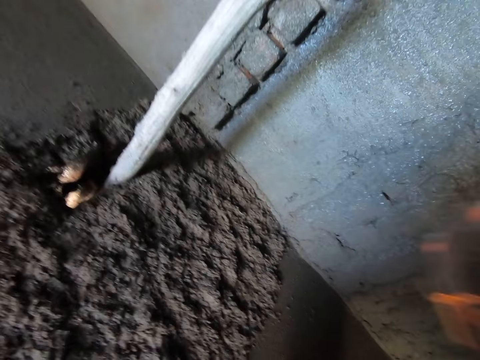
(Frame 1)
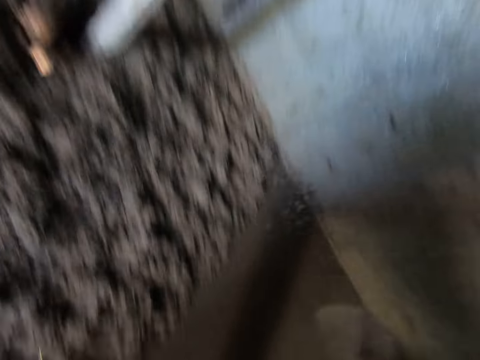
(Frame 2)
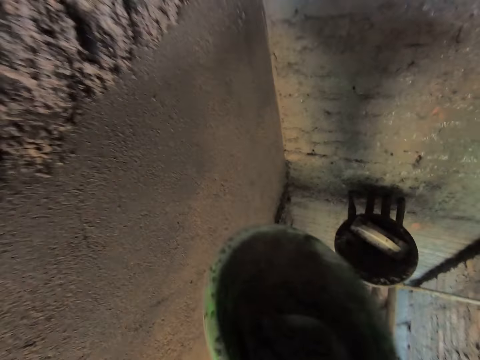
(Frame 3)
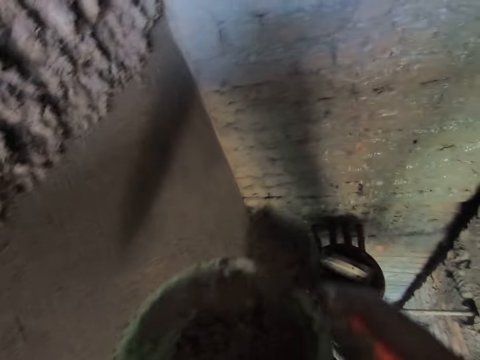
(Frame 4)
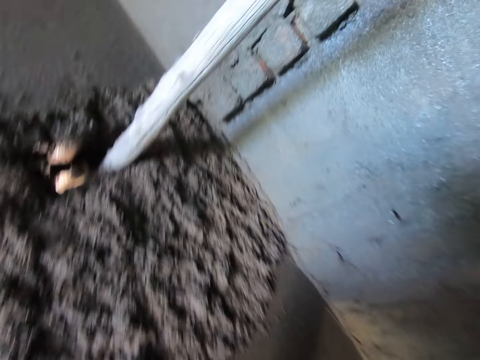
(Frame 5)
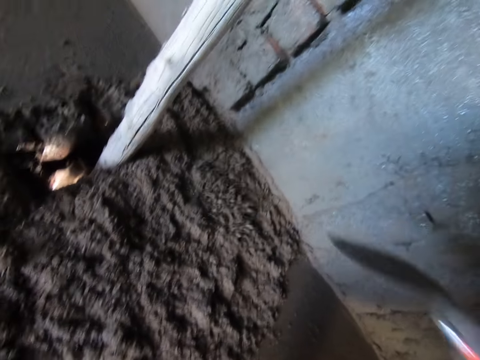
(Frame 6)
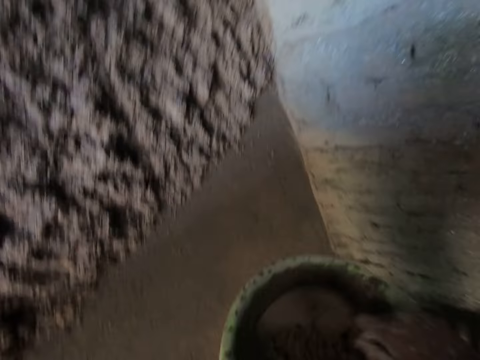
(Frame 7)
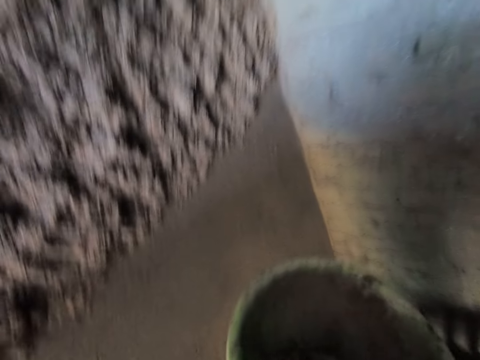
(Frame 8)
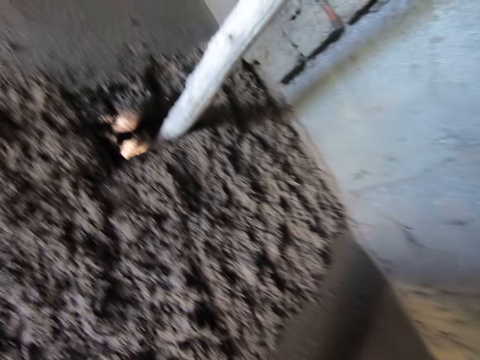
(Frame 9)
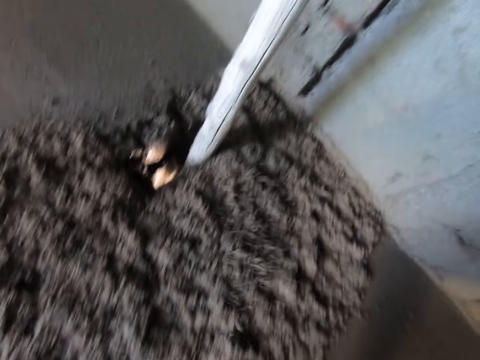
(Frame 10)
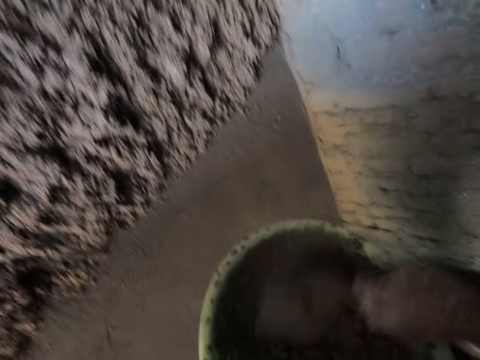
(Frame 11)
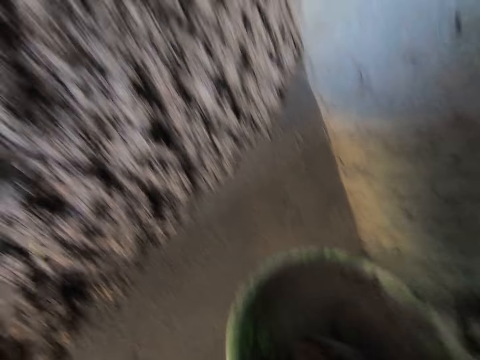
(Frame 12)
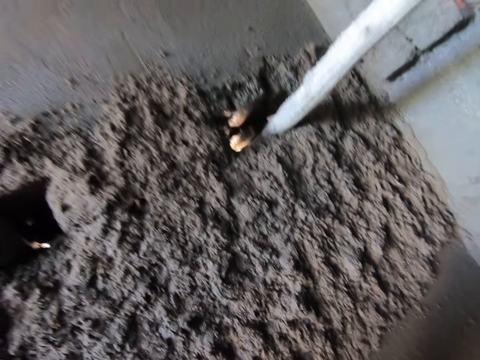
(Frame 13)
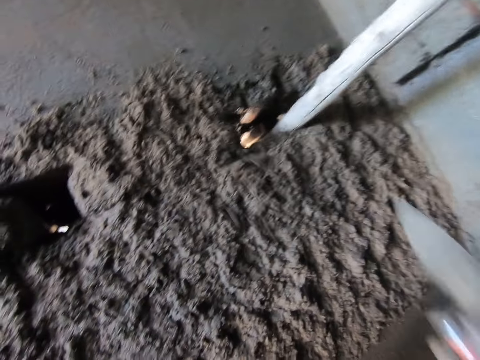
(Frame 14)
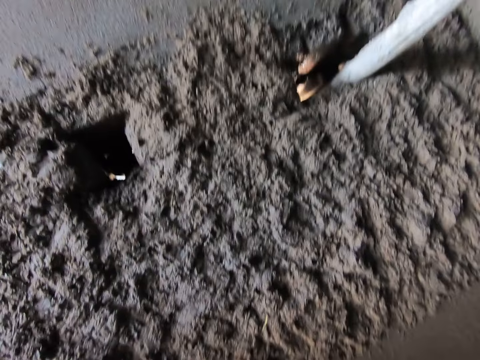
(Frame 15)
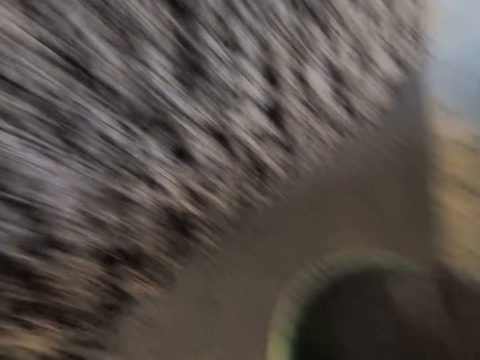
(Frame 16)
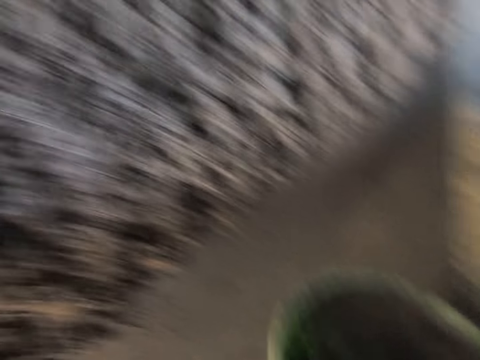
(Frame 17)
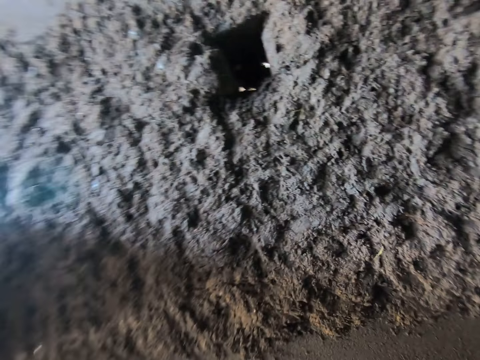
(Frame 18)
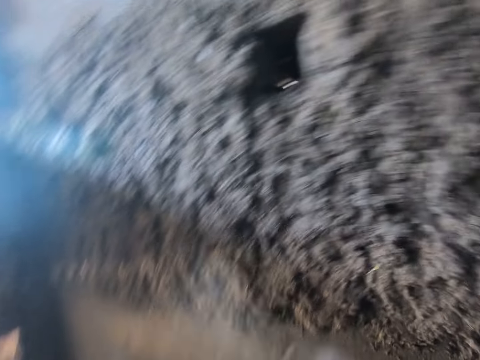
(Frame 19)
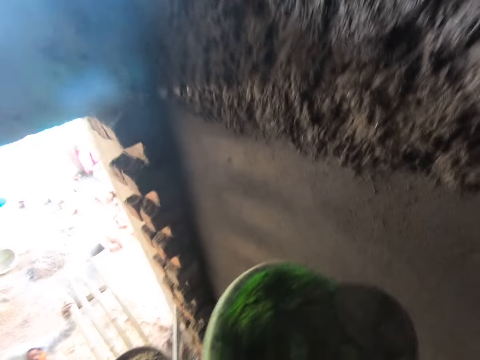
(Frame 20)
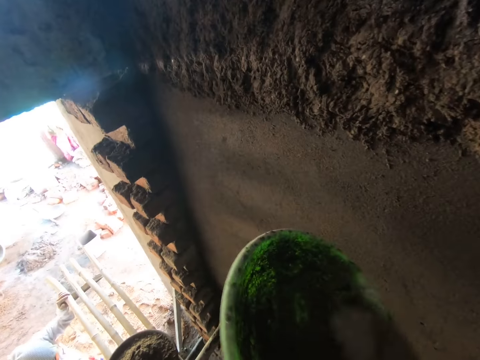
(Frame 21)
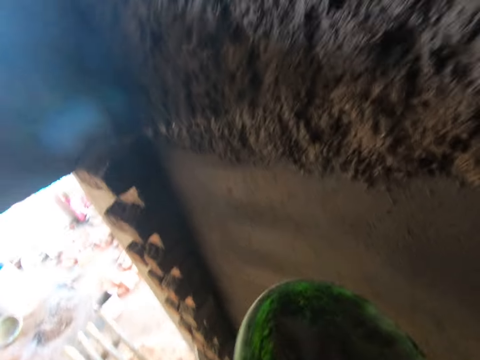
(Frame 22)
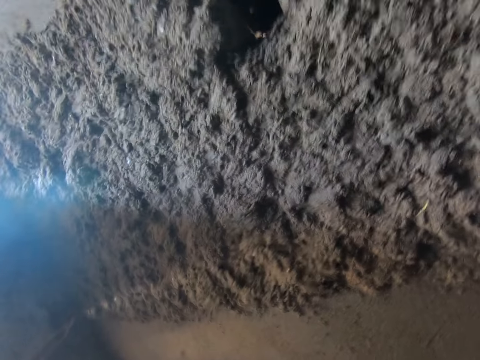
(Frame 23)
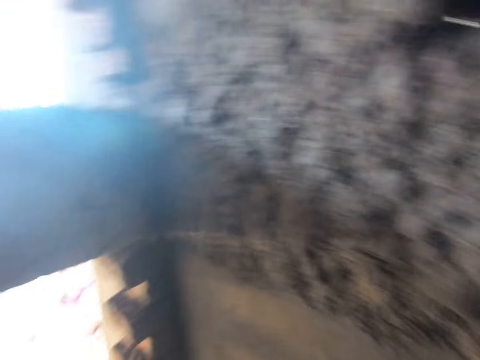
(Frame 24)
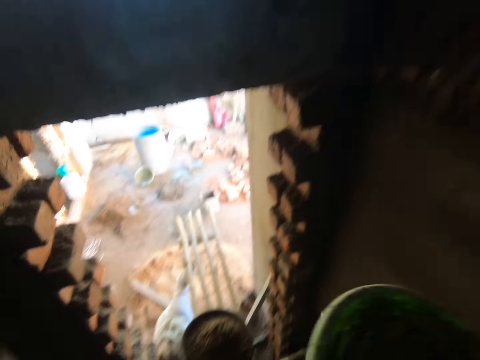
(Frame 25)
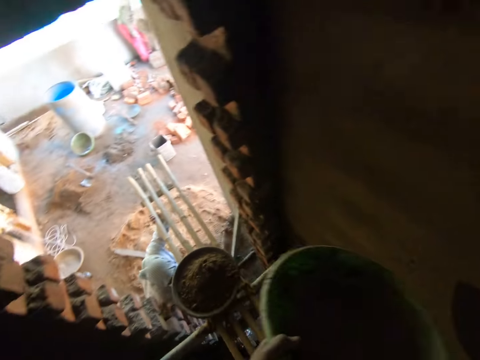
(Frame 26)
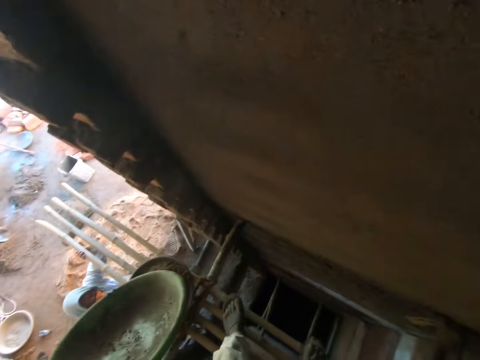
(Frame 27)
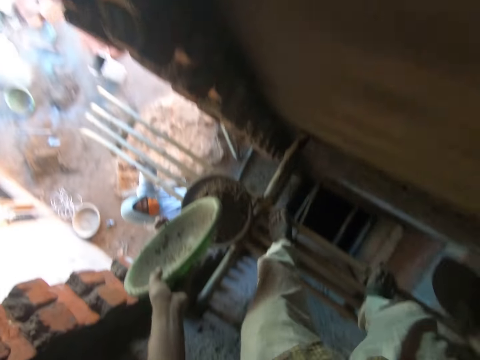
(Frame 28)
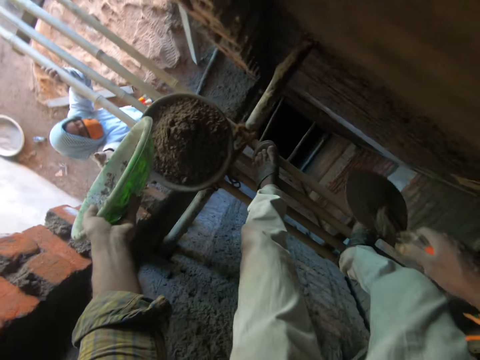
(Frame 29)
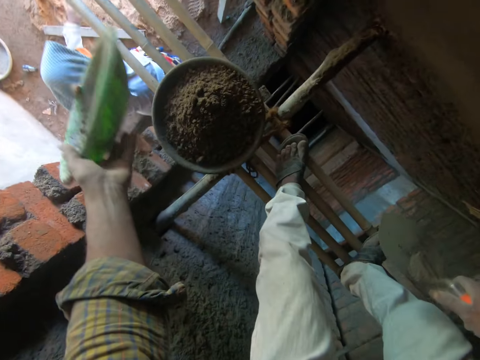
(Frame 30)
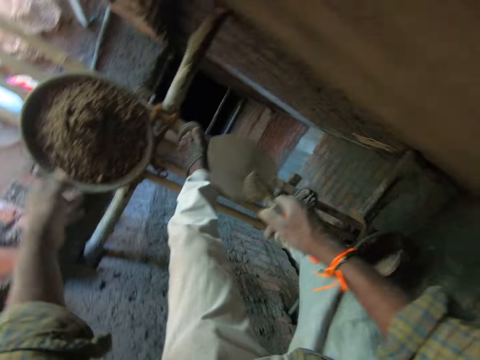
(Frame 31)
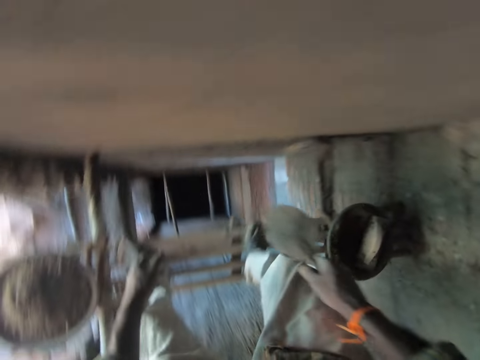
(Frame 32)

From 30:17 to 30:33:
The camera wearer pours the mortar on the wall with the trowel in his right hand. He takes some mortar from the bowl in his left hand with the trowel in his right hand. He pours the mortar on the wall with the trowel in his right hand. He takes some mortar from the bowl in his left hand with the trowel in his right hand. He pours the mortar on the wall with the trowel in his right hand. He takes some mortar from the bowl in his left hand with the trowel in his right hand. He pours the mortar on the wall with the trowel in his right hand. He takes some mortar from the bowl in his left hand with the trowel in his right hand. He pours the mortar on the wall with the trowel in his right hand. He takes some mortar from the bowl in his left hand with the trowel in his right hand. He pours the mortar on the wall with the trowel in his right hand. He makes a step. He passes the bowl in his left hand to the woman.

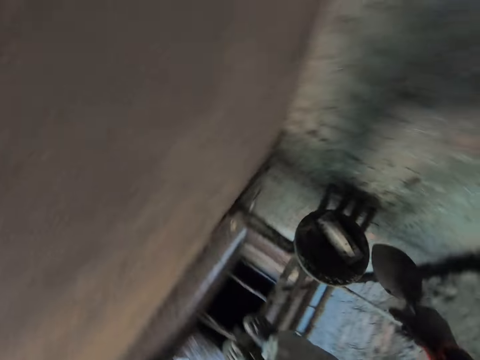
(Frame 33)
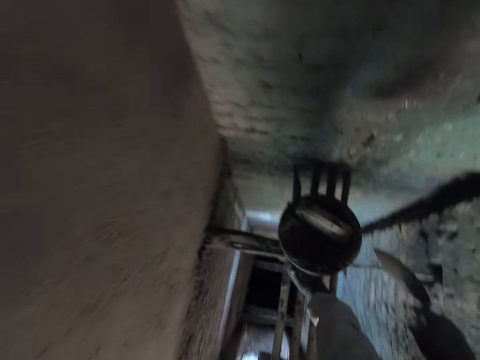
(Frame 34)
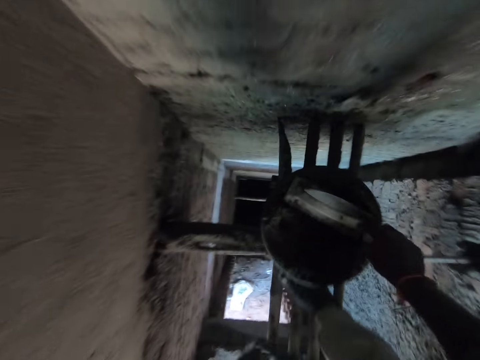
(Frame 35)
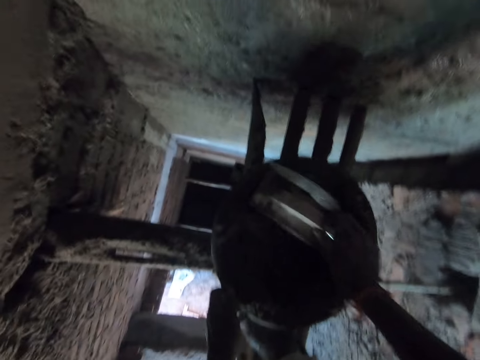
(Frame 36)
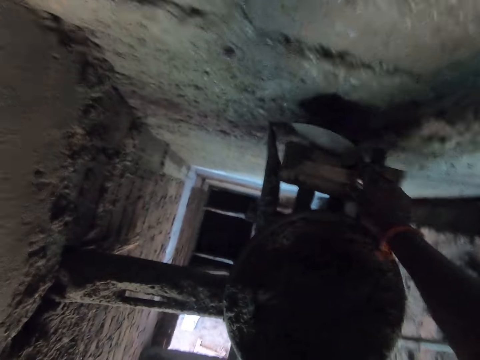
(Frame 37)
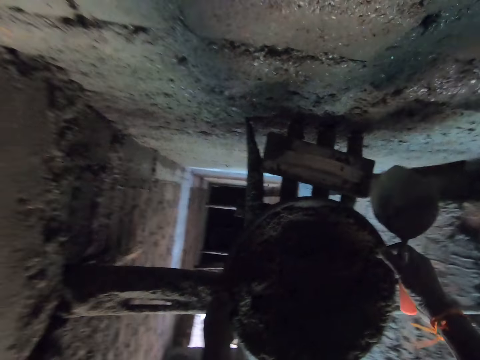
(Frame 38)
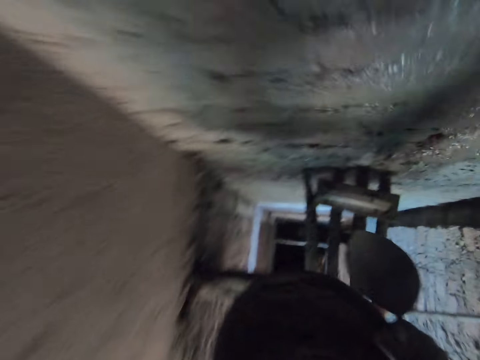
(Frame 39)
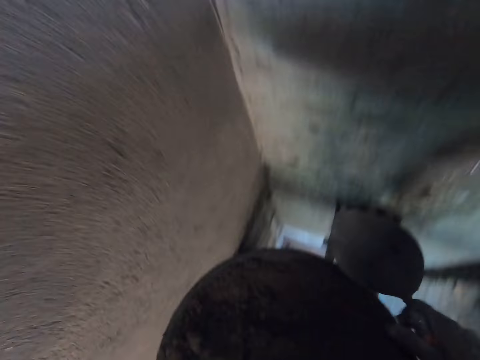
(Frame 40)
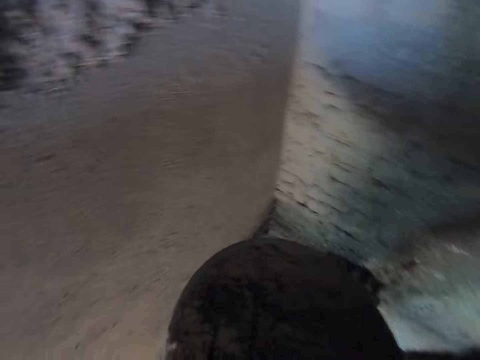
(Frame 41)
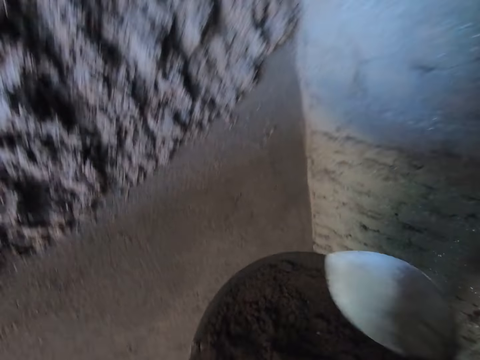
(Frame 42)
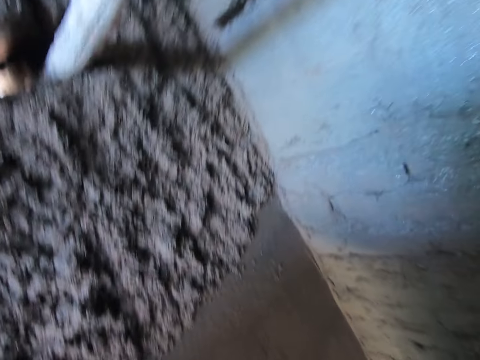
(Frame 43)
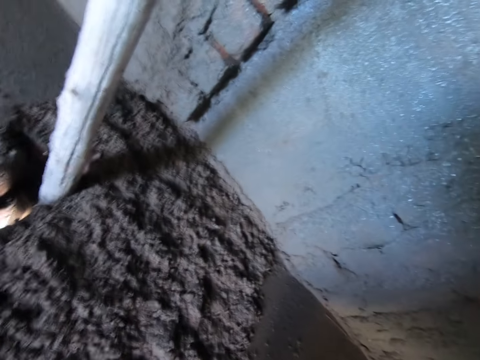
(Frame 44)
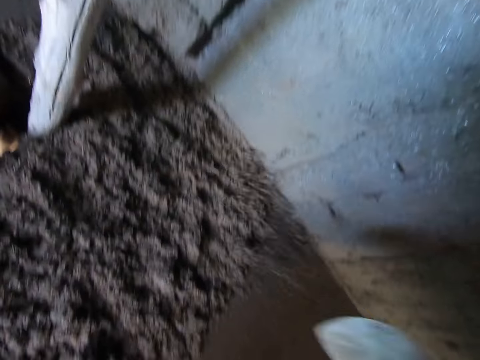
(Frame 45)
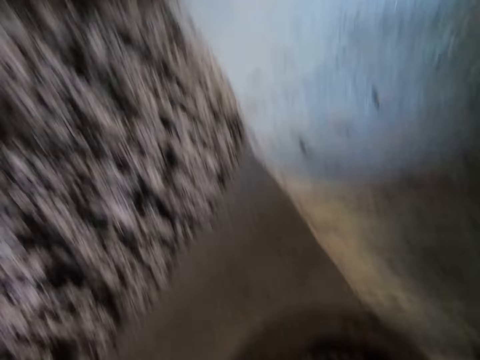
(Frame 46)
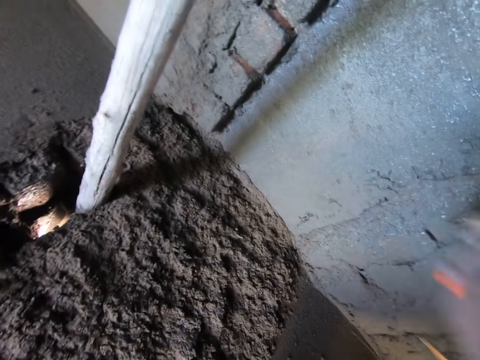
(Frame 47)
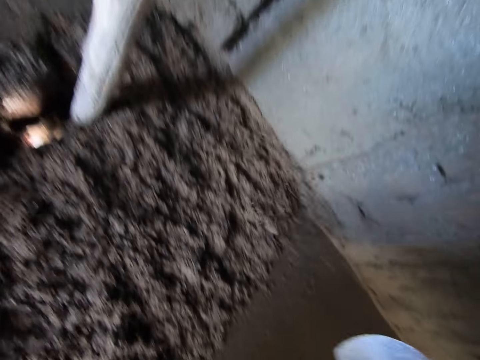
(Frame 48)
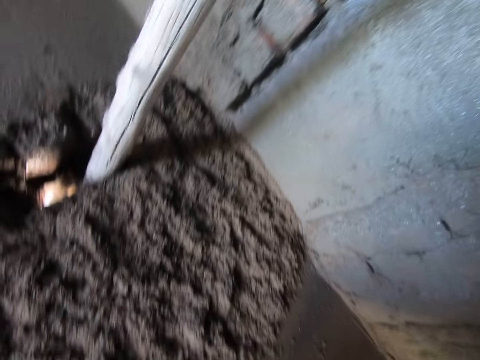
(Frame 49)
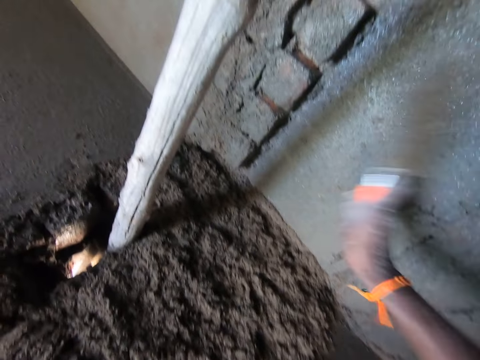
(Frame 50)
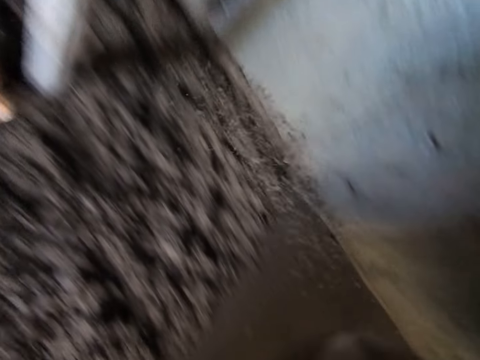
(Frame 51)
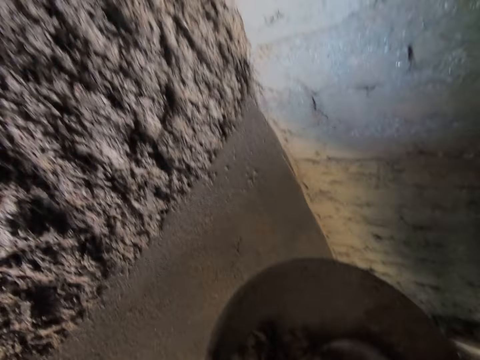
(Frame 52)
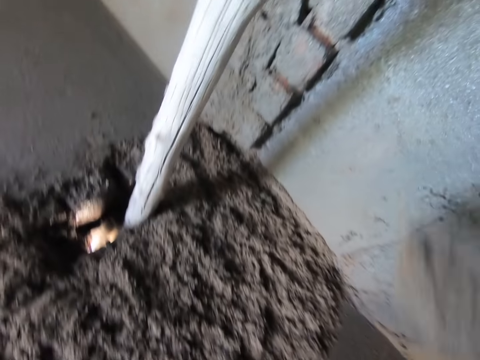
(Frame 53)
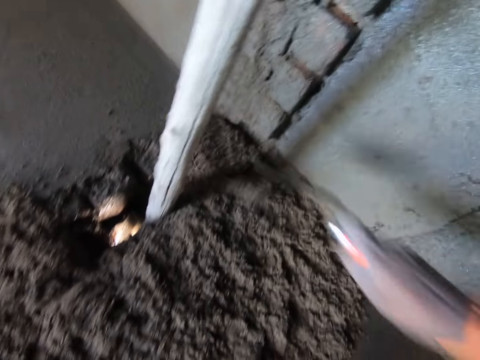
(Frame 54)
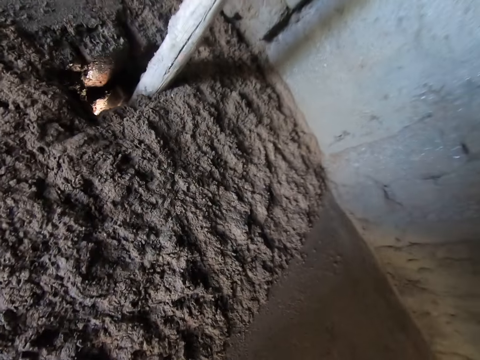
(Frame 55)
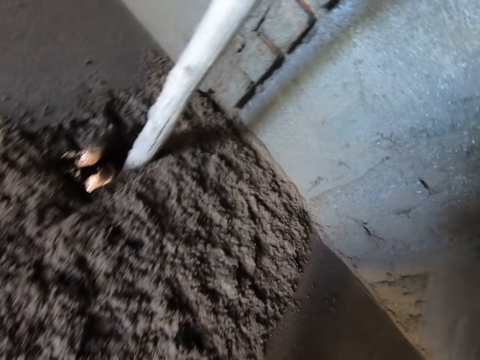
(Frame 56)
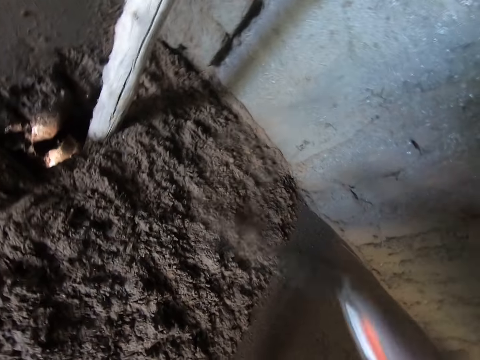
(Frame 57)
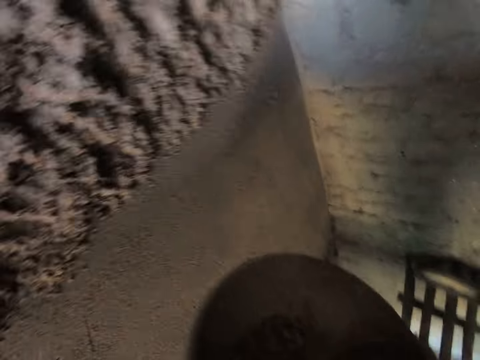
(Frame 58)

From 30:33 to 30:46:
The camera wearer turns around. He removes a wood or shovel from the bowl with his right hand. He drops the wood in his right hand on an iron. He carries the bowl full of concrete from the iron with both hands. He makes a step. He takes some mortar from the bowl in his left hand with the trowel in his right hand. He pours the mortar on the wall with the trowel in his right hand. He scoops the concrete with the trowel from the bowl. He pours some mortar on the wall with the trowel in his right hand. He scoops the concrete with the trowel from the bowl. He pours some mortar on the wall with the trowel in his right hand. He takes some mortar from the bowl in his left hand with the trowel in his right hand. He pours the mortar on the wall with the trowel in his right hand. He scoops the concrete with the trowel from the bowl. He pours some mortar on the wall with the trowel in his right hand.
